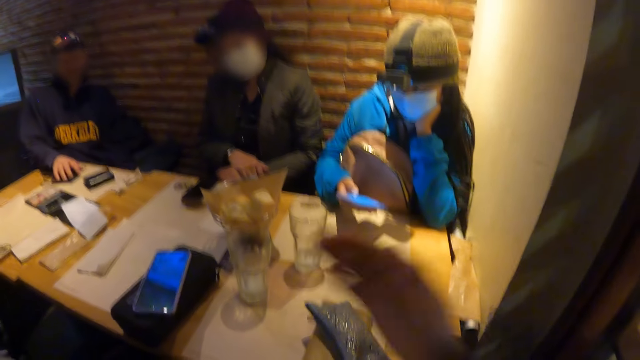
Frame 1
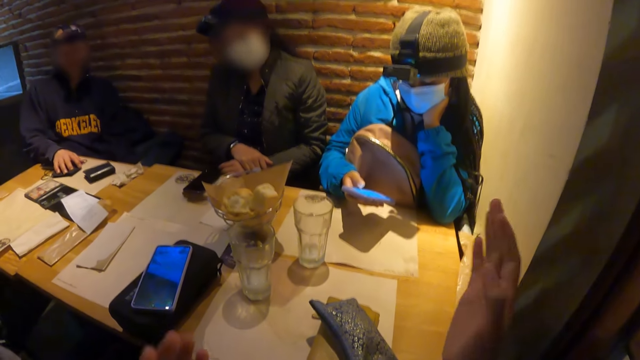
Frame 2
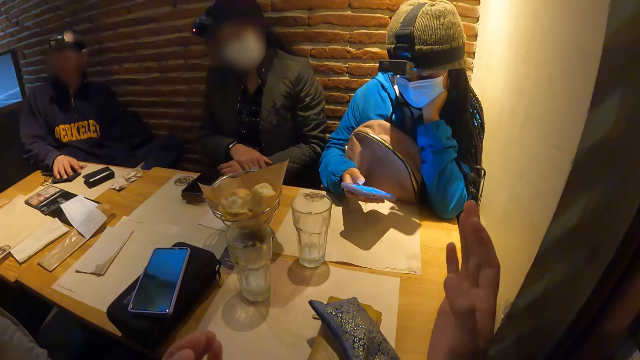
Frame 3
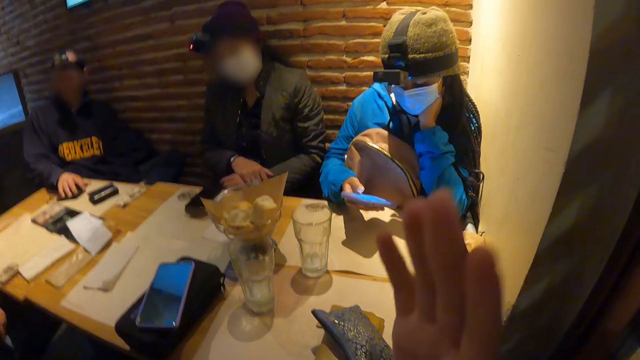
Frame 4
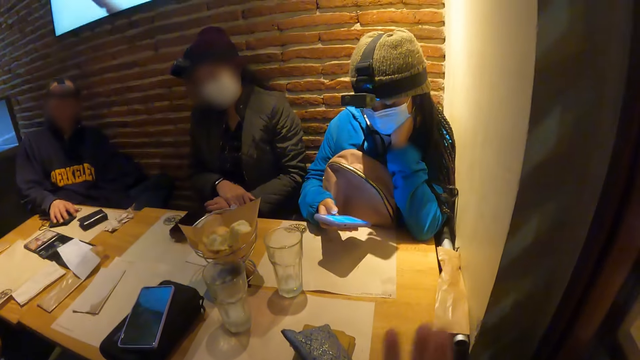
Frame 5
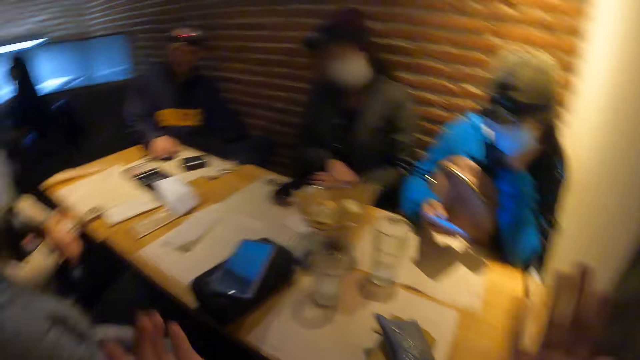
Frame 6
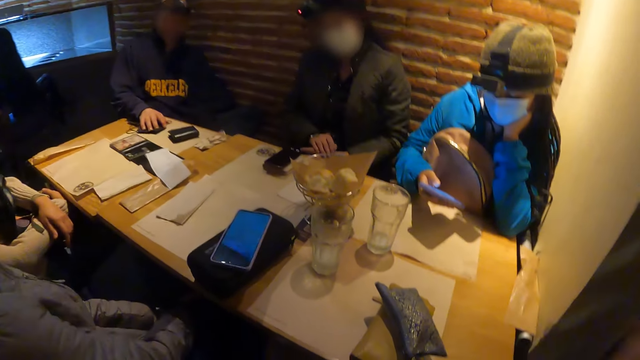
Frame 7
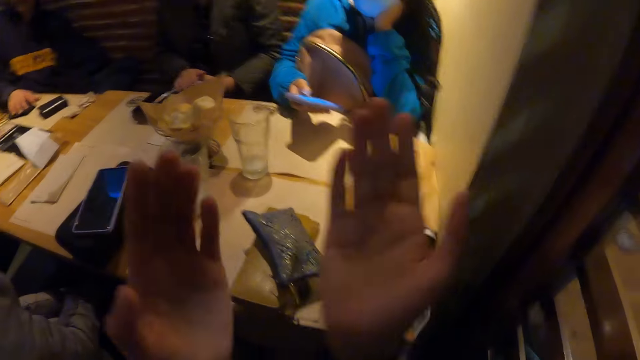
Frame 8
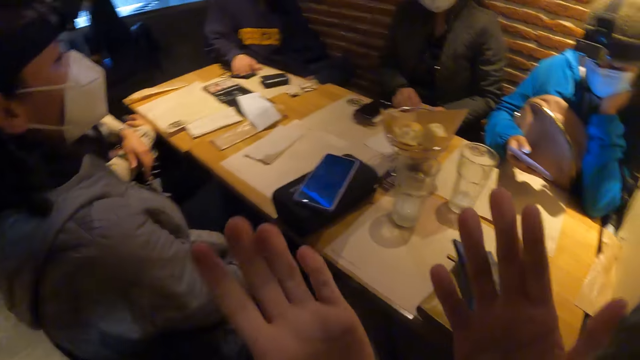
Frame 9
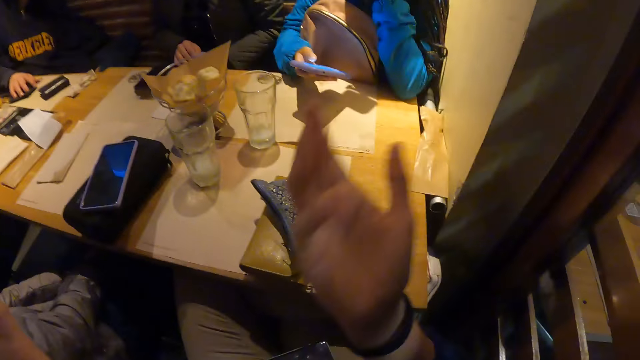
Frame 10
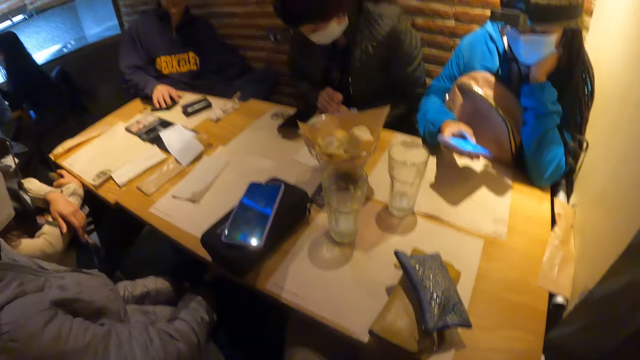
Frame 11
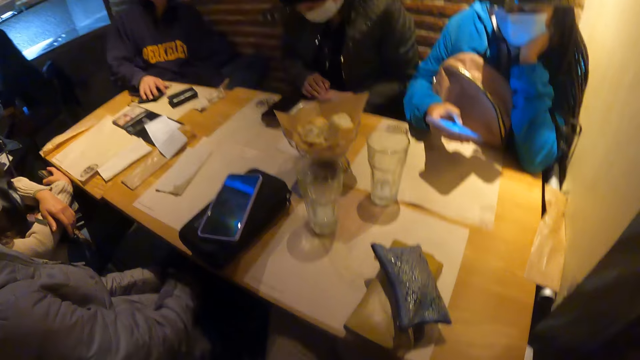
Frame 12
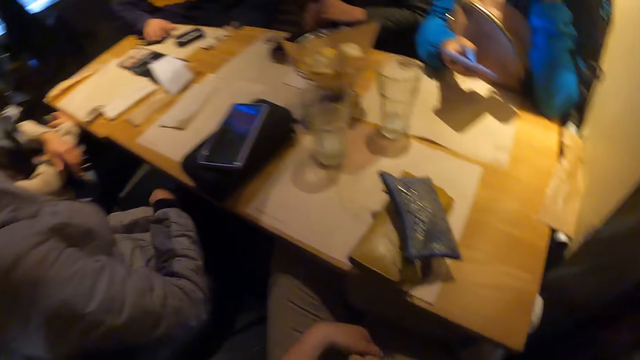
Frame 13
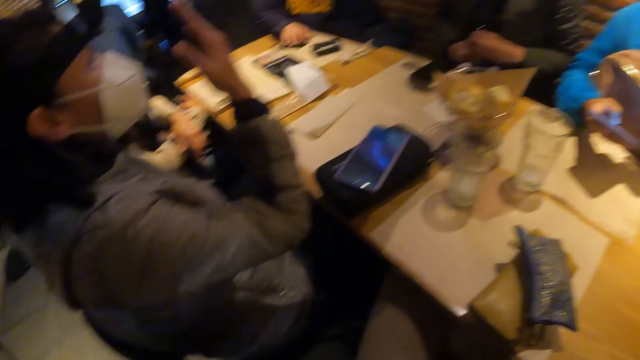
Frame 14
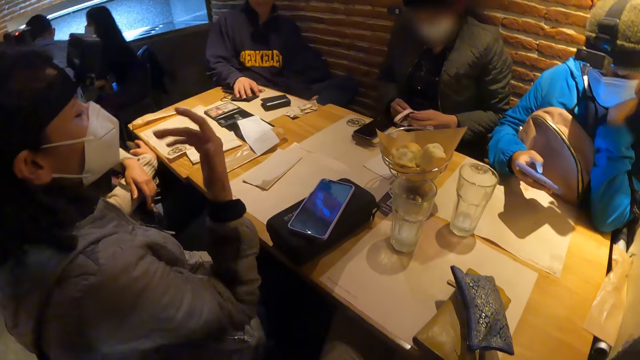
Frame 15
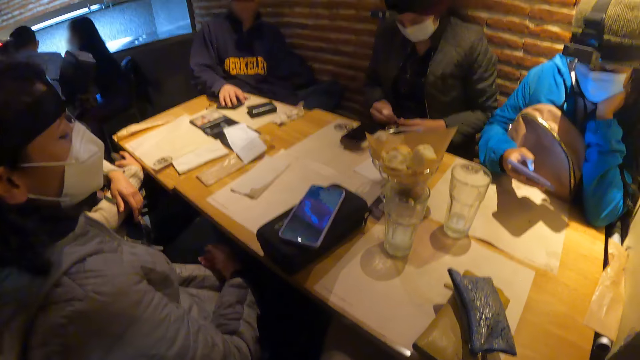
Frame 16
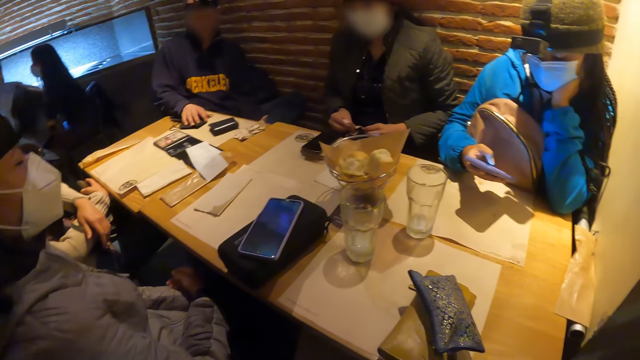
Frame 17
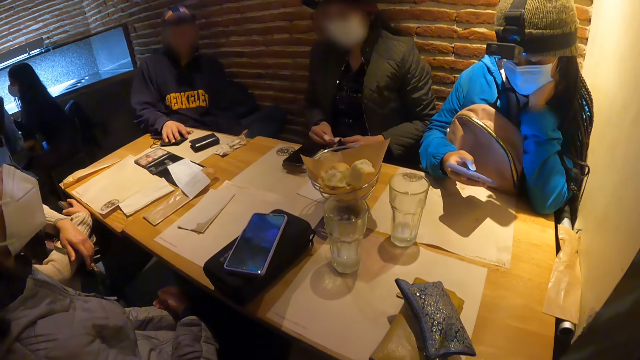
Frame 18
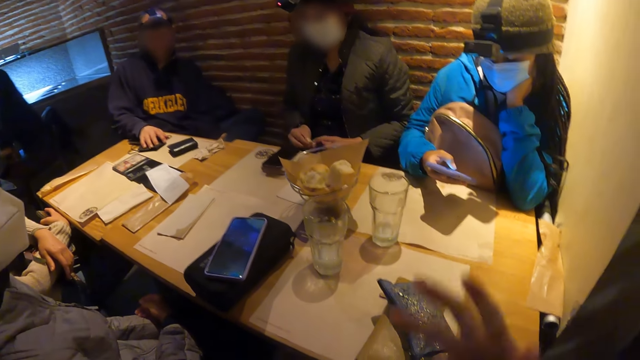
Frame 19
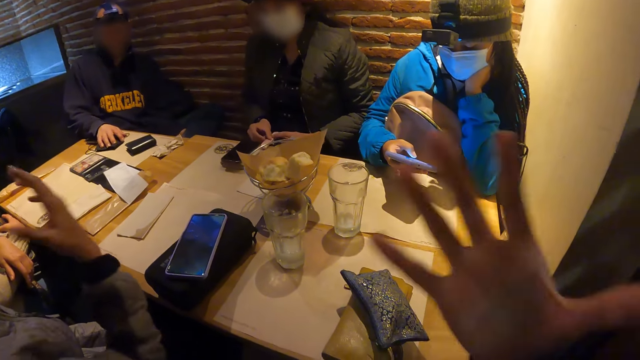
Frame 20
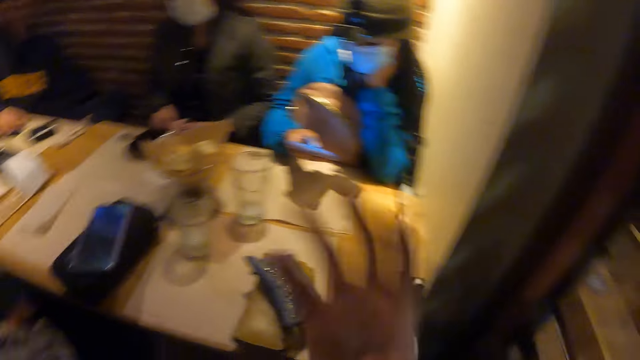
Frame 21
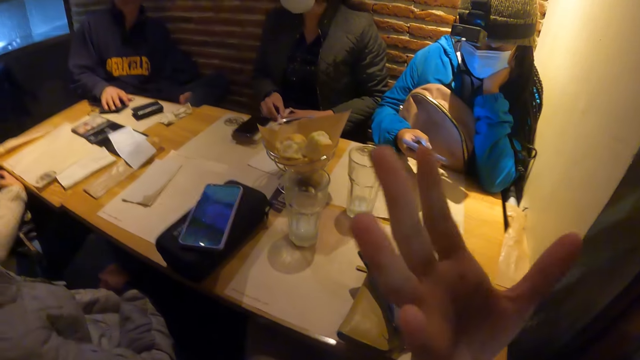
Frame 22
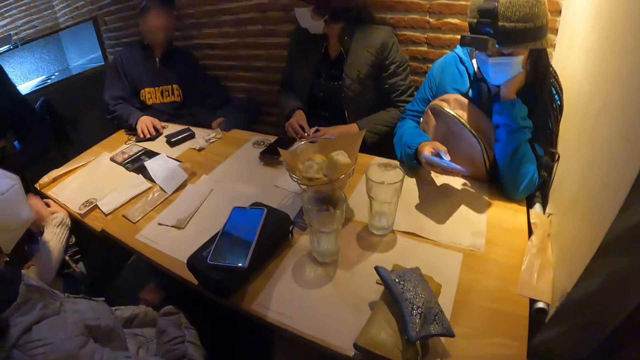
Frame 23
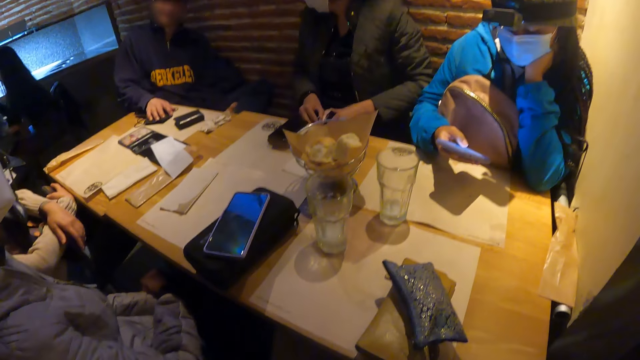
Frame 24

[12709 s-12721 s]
The camera wearer talks to five people. A person talks. The camera wearer talks to four of the people.

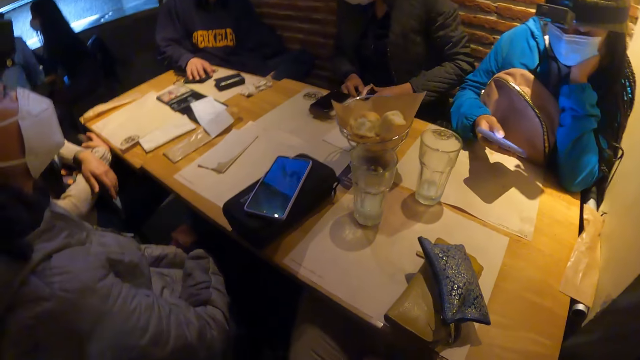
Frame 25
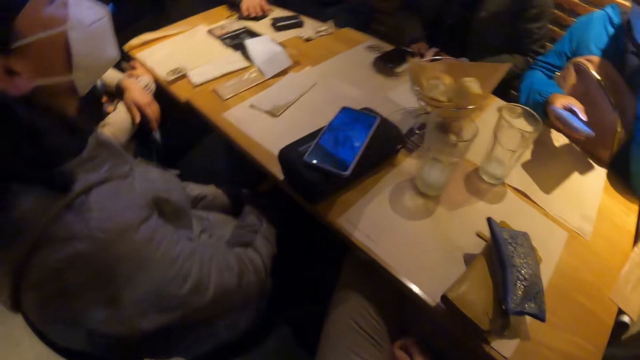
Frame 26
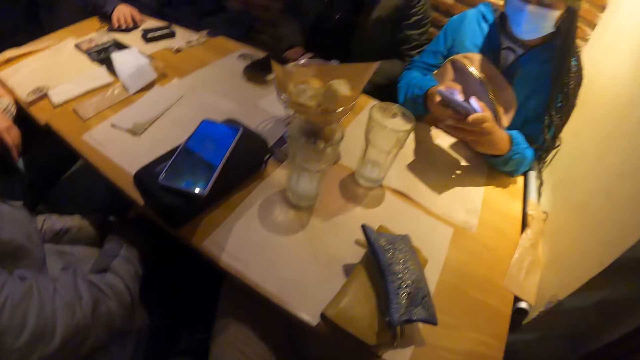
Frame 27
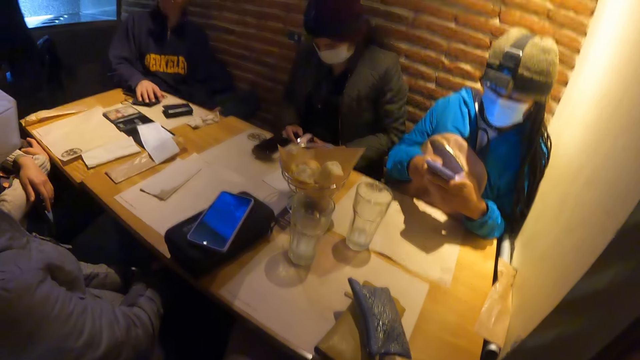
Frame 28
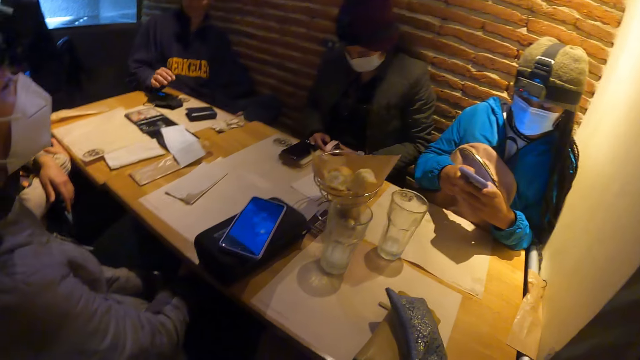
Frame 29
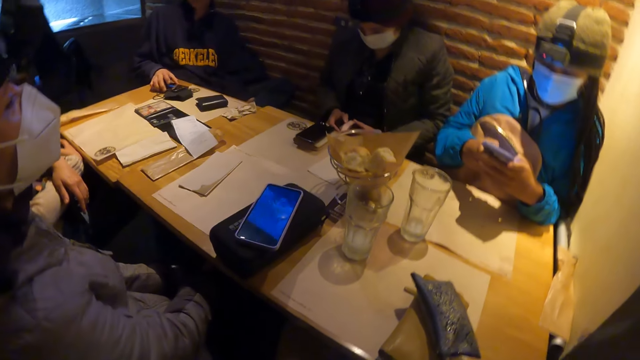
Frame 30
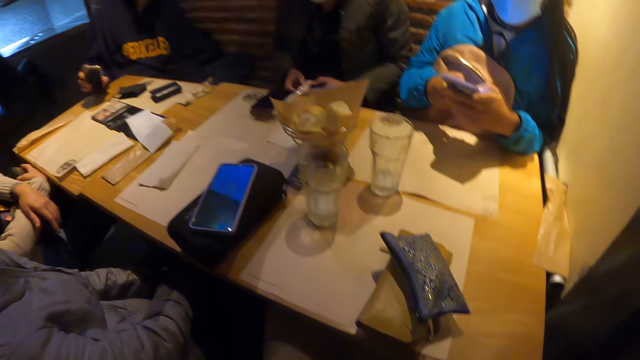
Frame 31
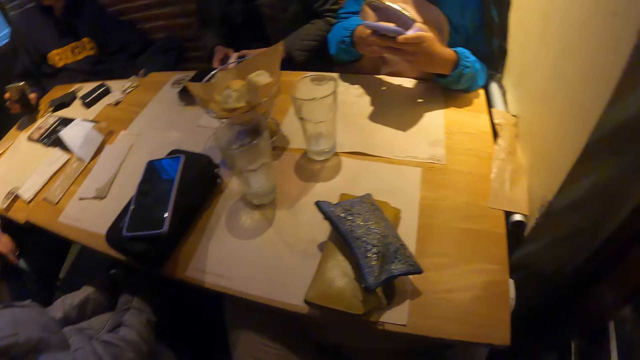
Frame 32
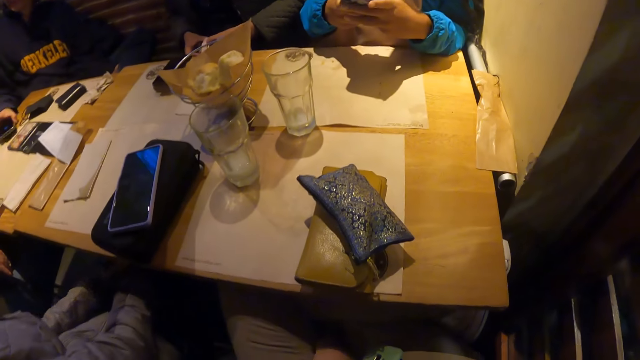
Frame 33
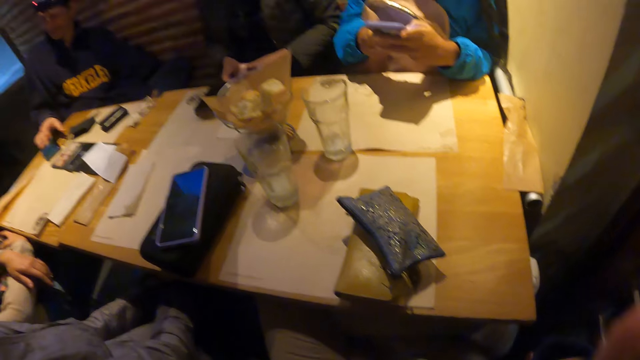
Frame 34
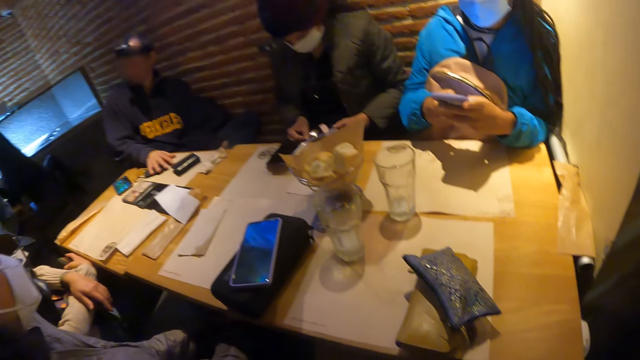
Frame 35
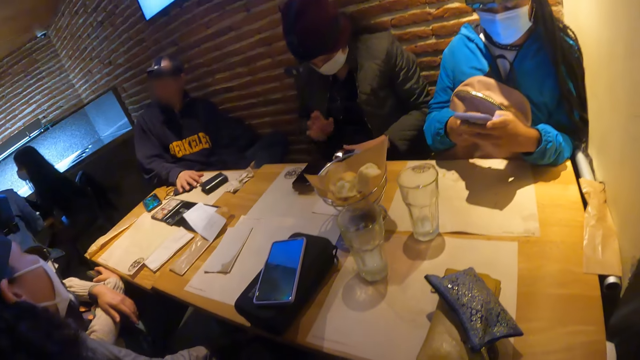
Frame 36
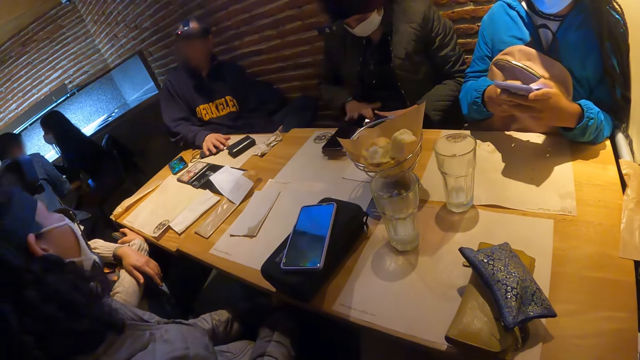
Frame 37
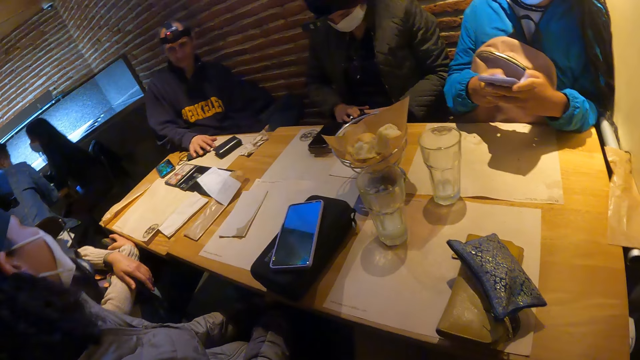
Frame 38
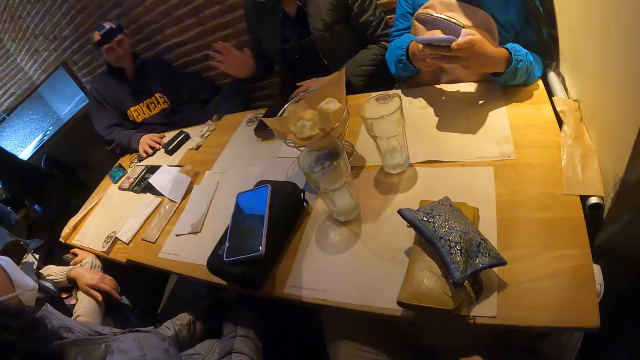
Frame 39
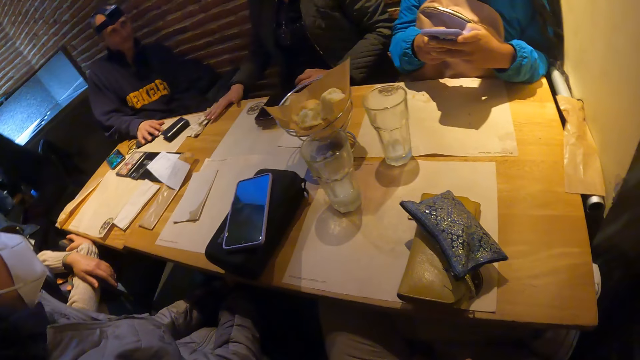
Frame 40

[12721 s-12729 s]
The woman operates the phone with both hands. A man picks up a phone from the table with his right hand. The man drops the phone on the table with his right hand. Another woman converses with the man. The other woman places her right hand on the table.
